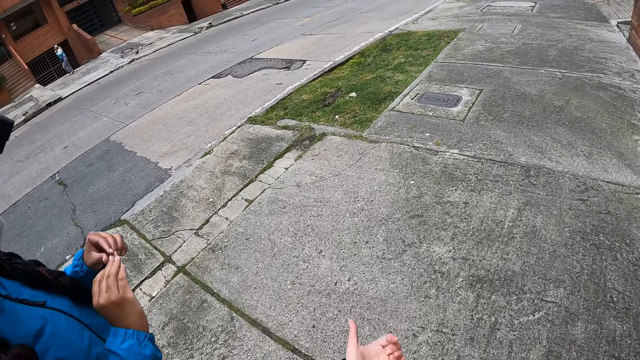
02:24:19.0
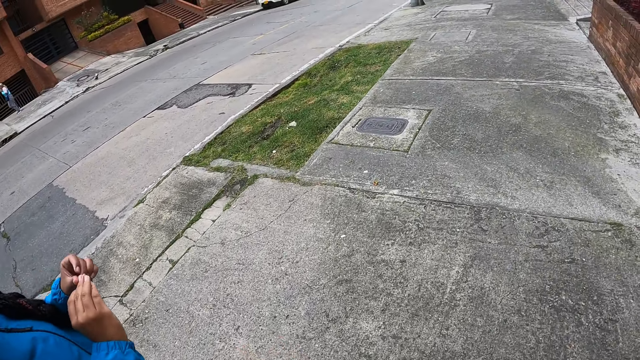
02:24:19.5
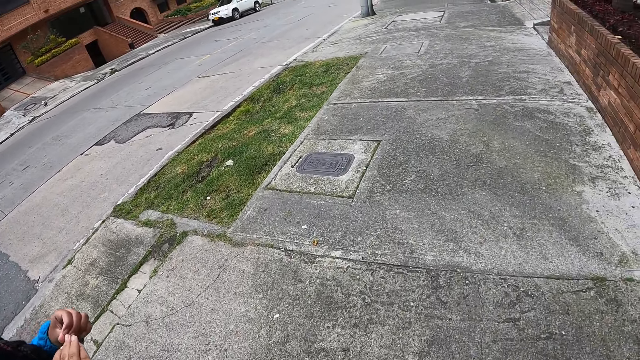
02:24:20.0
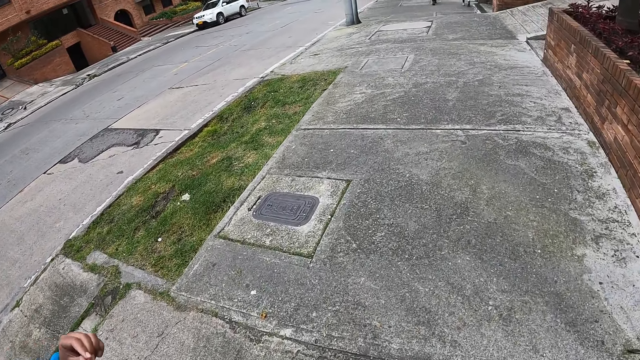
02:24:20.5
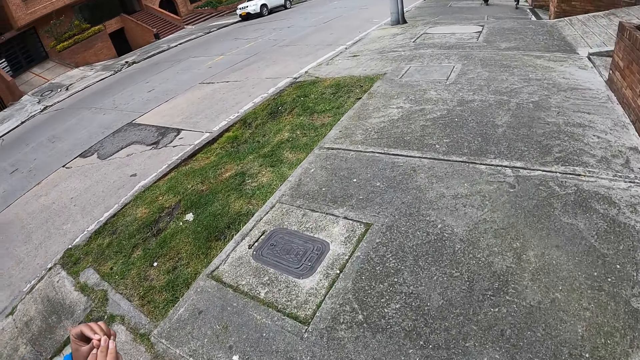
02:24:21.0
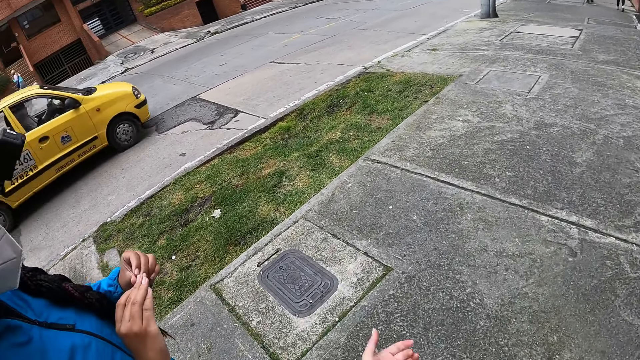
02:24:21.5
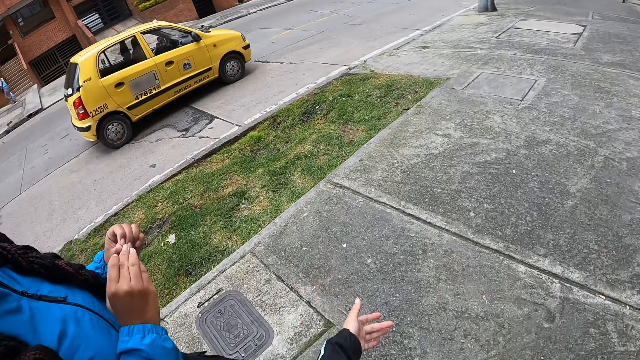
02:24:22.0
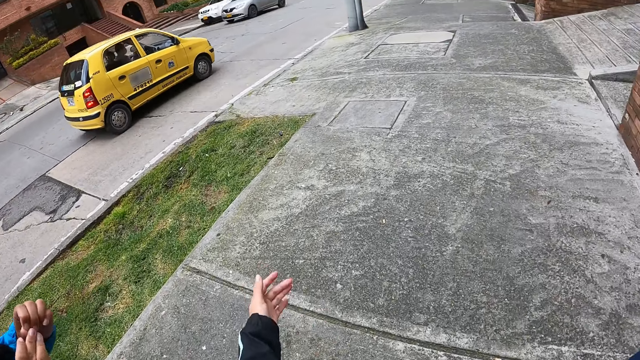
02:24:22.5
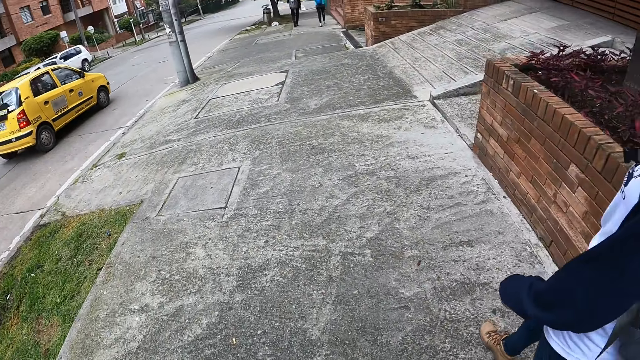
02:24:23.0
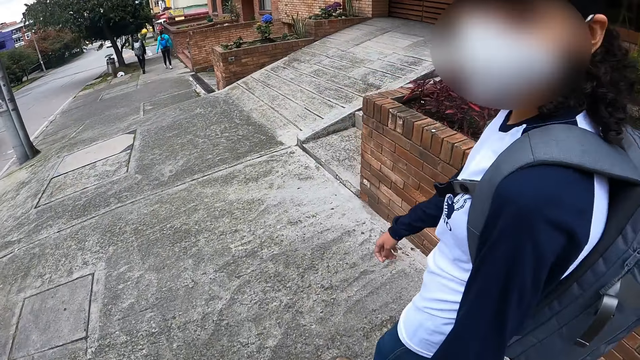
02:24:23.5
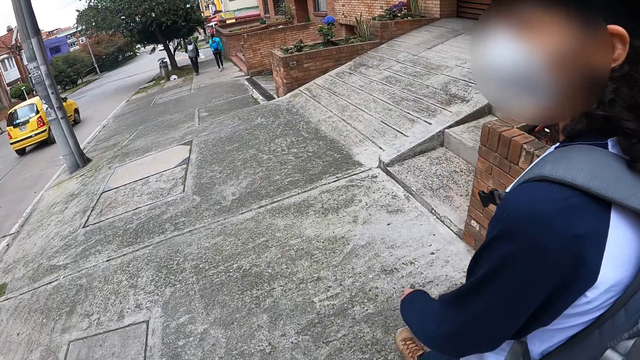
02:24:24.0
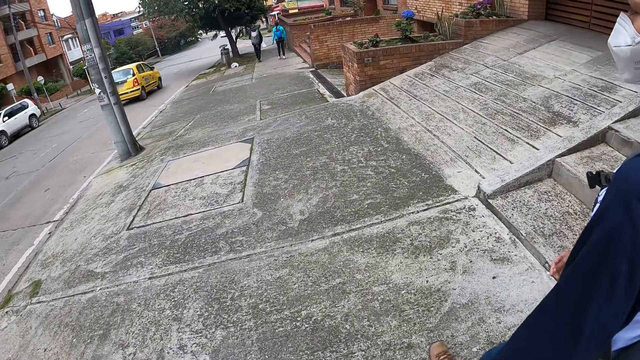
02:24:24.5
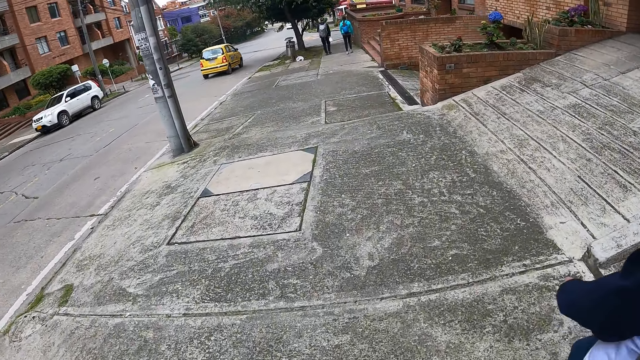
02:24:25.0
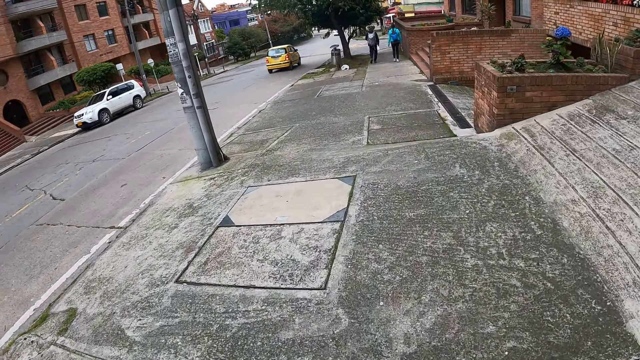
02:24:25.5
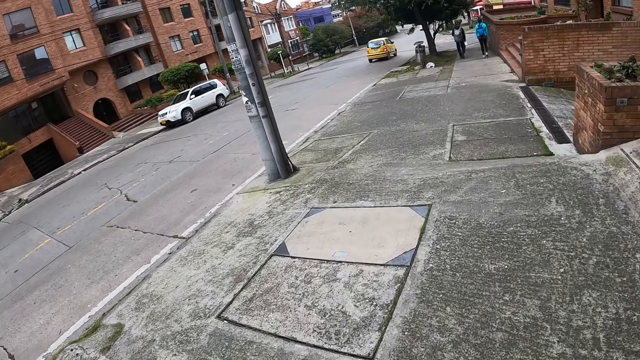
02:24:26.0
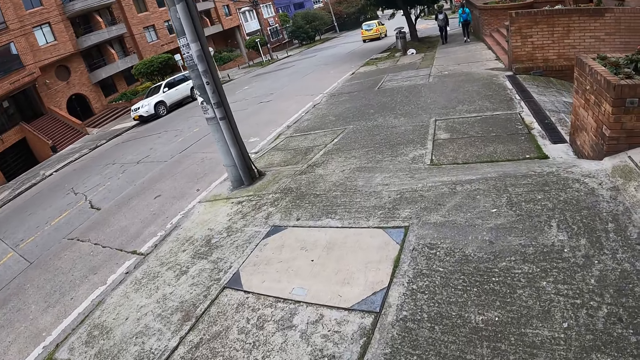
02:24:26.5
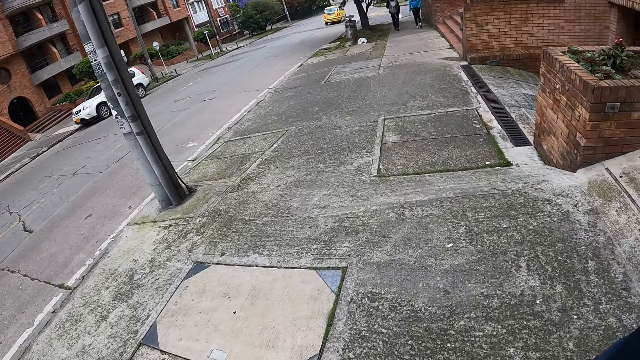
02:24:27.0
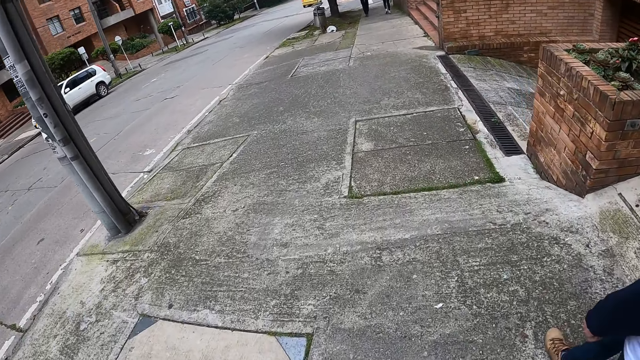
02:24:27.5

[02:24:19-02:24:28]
A person observes her nails. The camera wearer moves a hand.

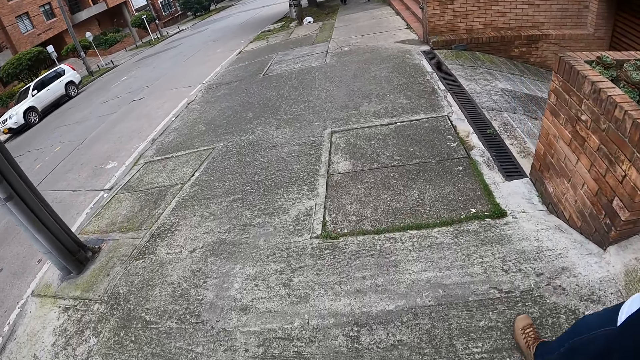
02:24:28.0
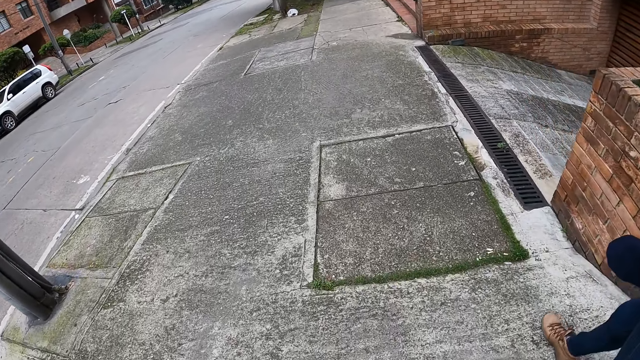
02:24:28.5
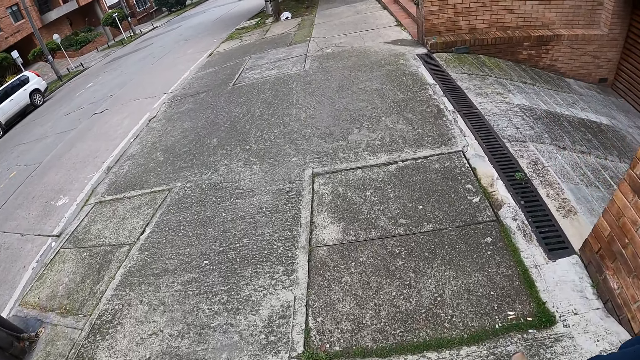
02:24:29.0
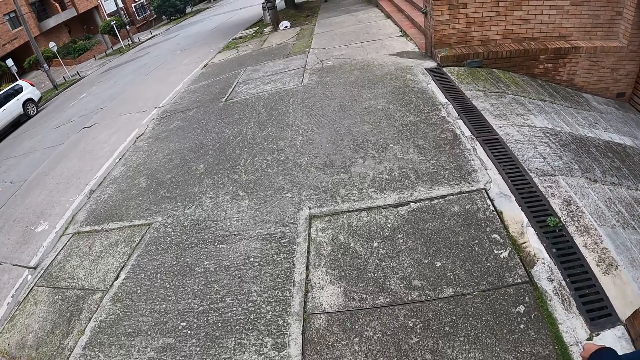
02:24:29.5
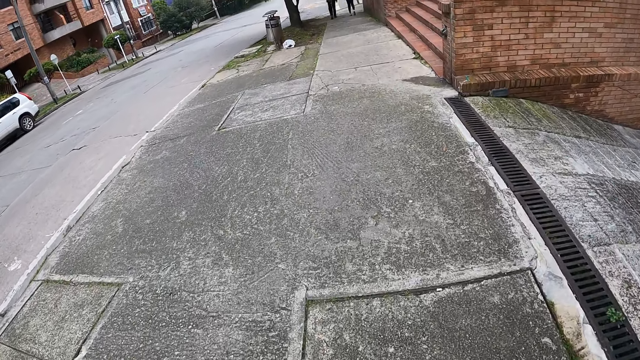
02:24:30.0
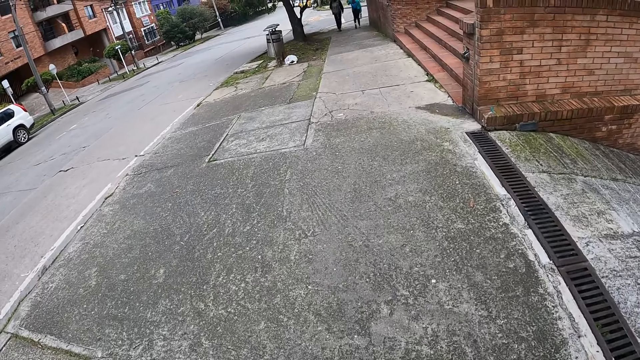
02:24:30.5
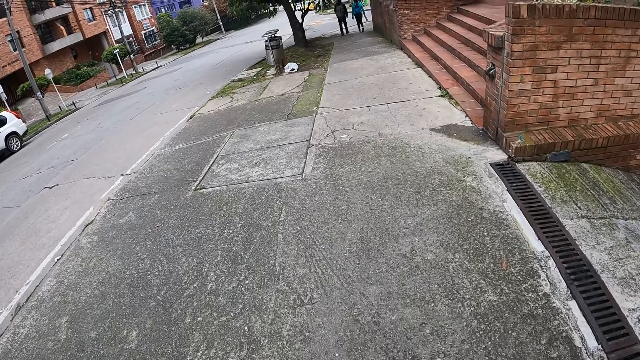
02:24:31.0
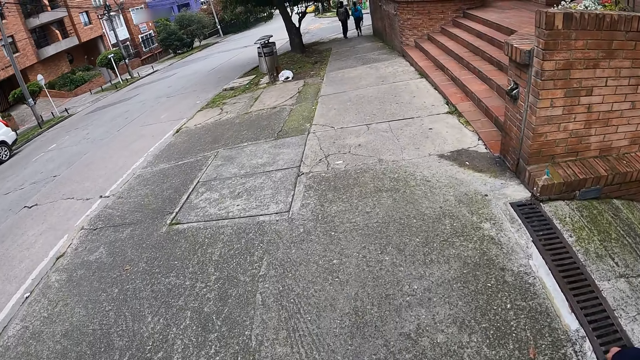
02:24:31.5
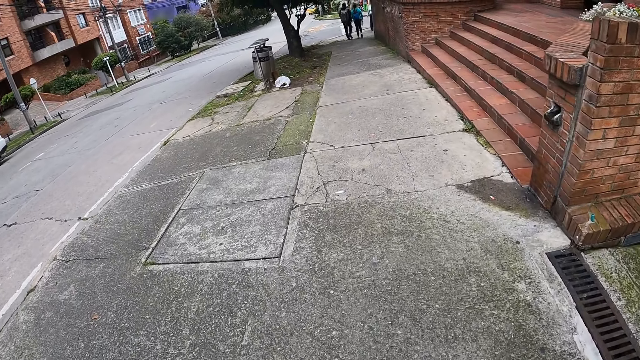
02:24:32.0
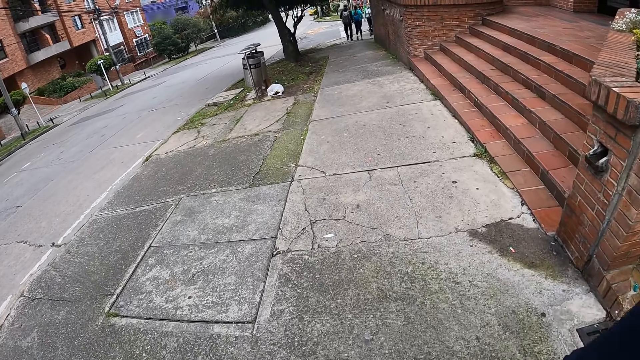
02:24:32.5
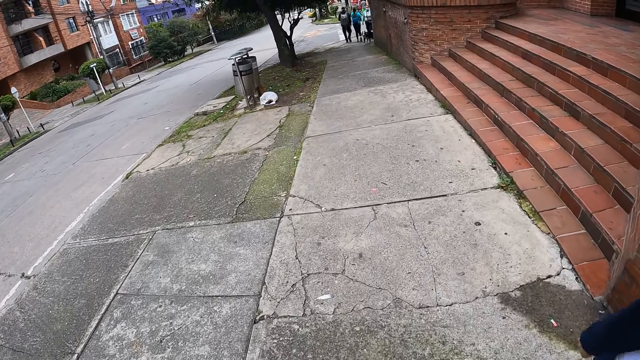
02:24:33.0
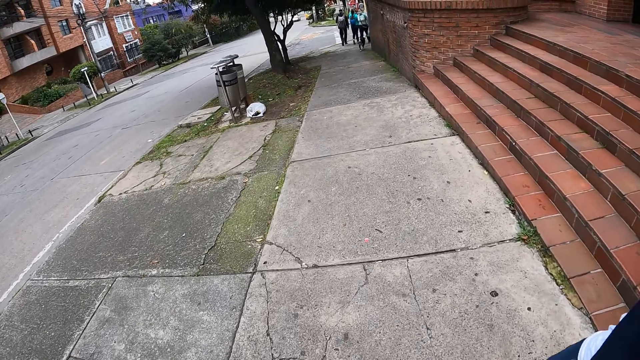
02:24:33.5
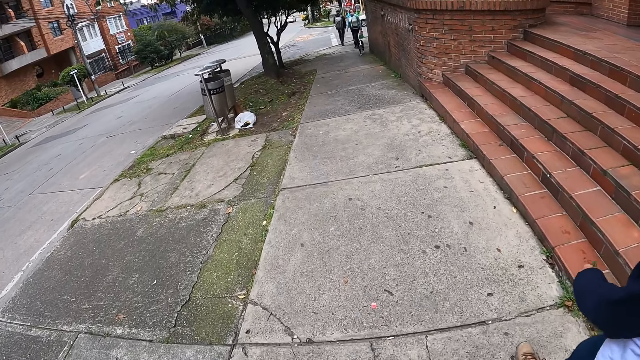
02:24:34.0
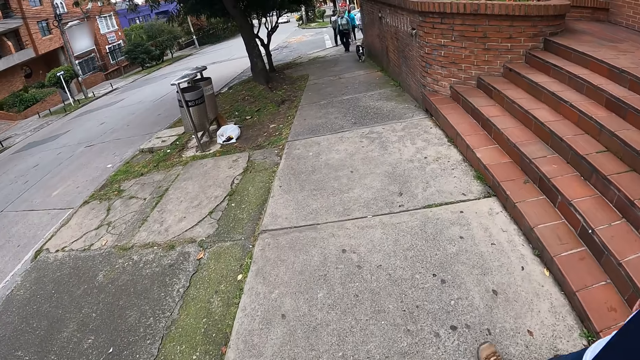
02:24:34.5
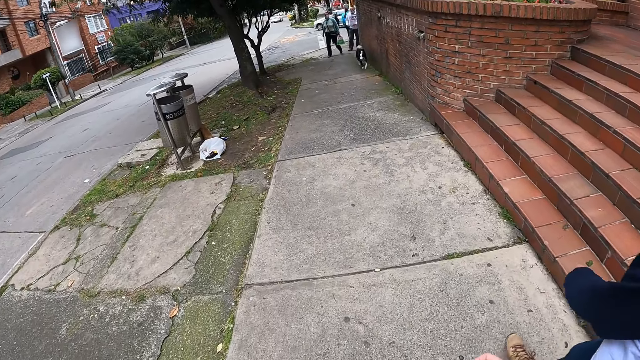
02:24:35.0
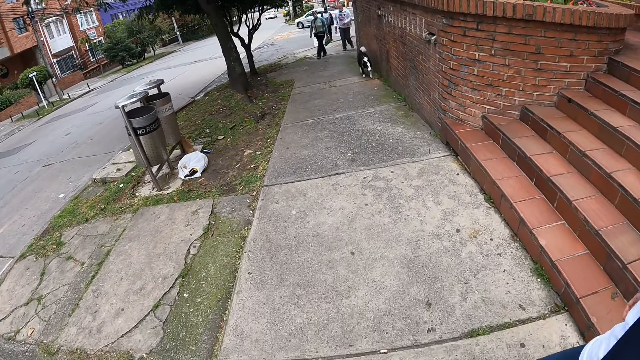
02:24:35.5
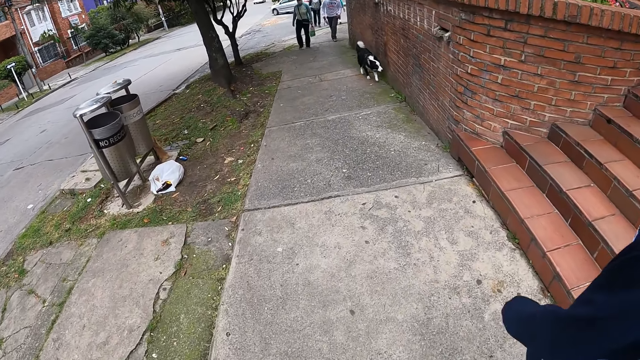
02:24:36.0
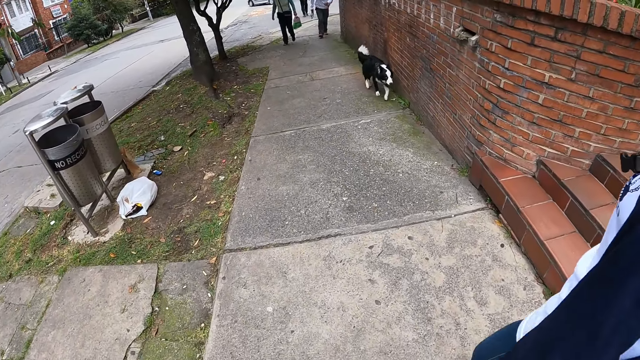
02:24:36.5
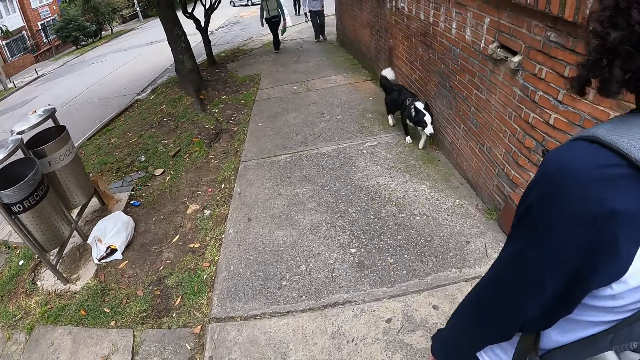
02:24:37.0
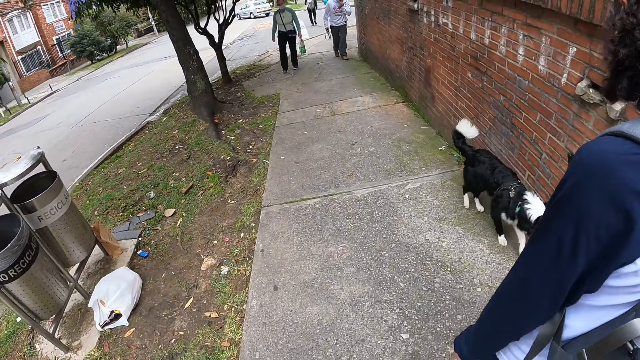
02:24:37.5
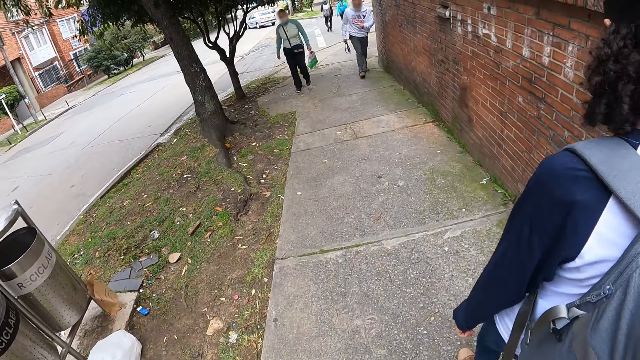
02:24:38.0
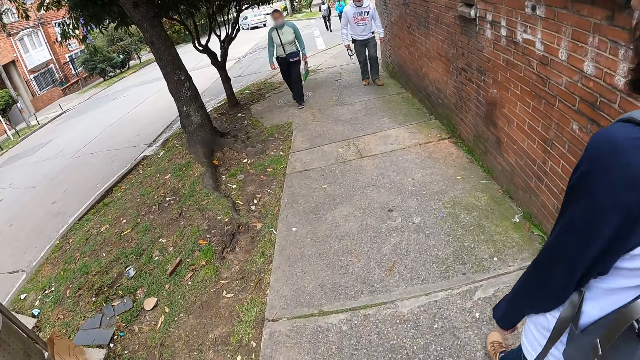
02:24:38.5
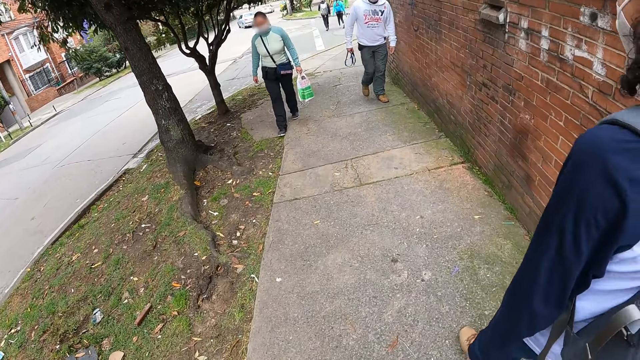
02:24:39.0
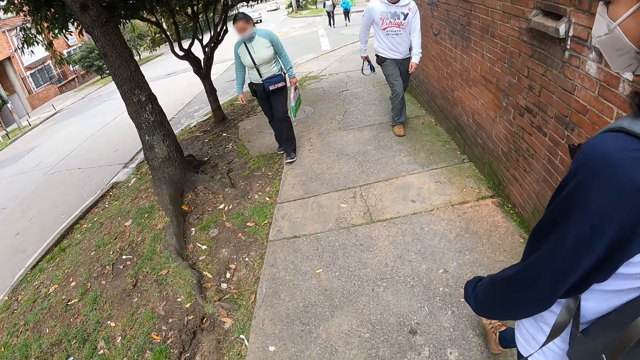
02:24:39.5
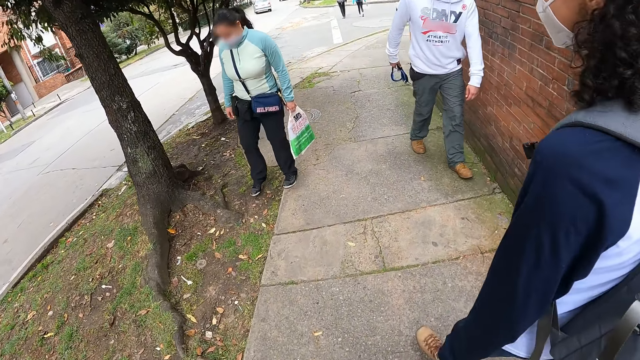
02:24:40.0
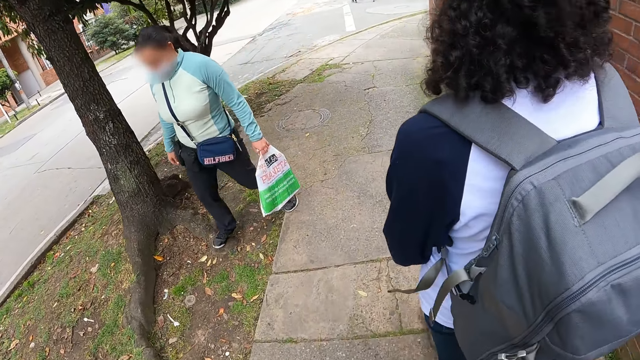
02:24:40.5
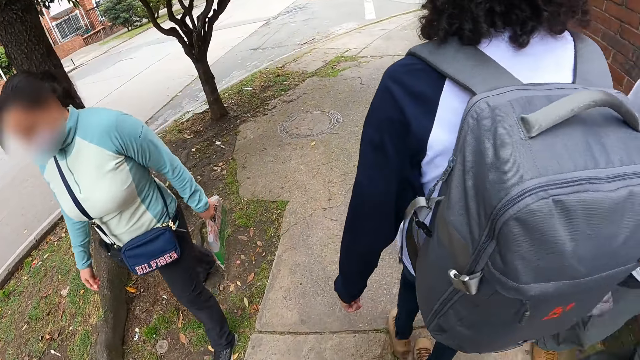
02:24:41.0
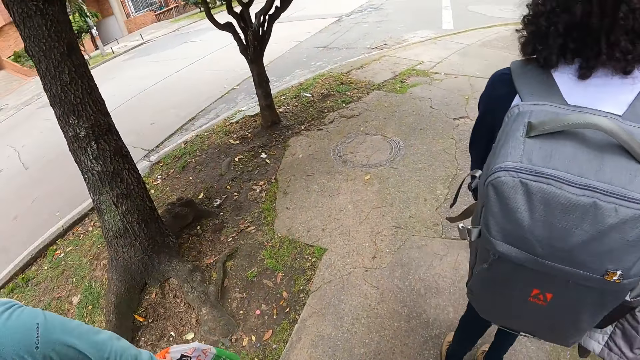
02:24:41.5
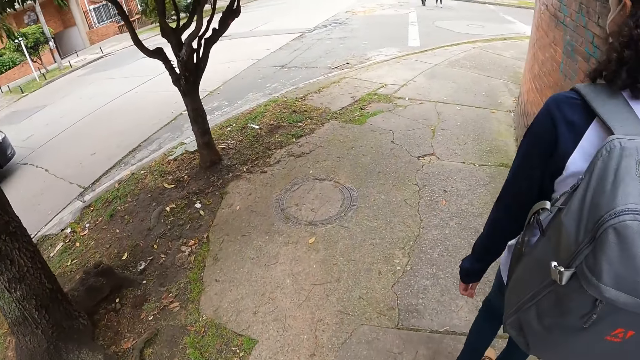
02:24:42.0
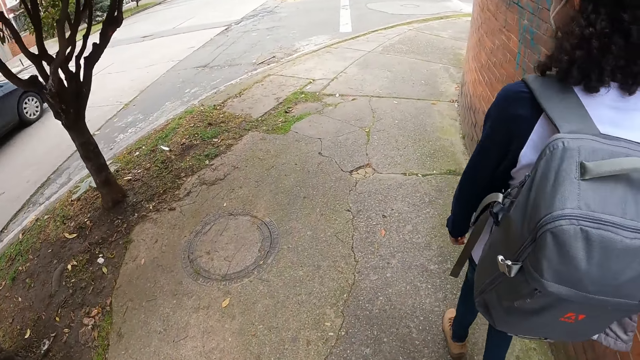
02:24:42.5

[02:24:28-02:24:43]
A person walks on the road. Another person walks on the road. A dog runs past the camera wearer on the walkway. A man walks past the camera wearer on the walkway. A woman walks past the camera wearer on the walkway.
